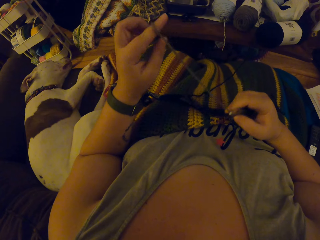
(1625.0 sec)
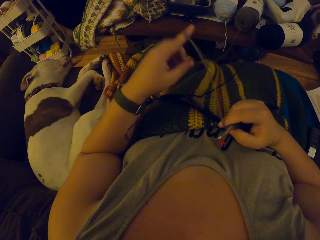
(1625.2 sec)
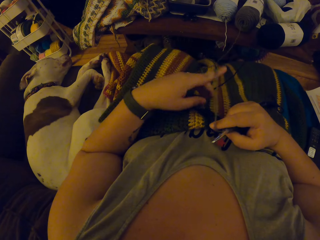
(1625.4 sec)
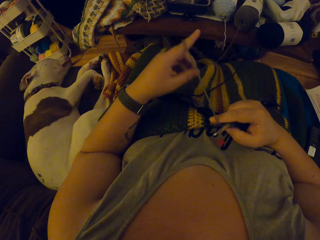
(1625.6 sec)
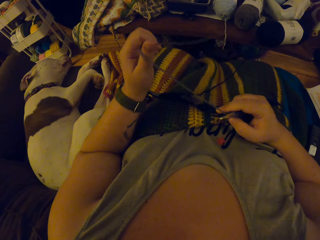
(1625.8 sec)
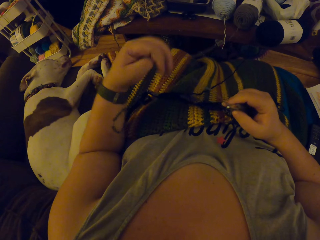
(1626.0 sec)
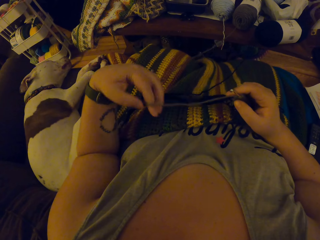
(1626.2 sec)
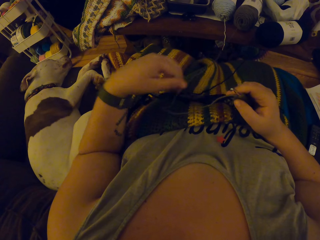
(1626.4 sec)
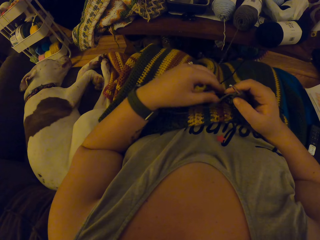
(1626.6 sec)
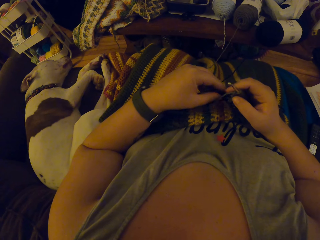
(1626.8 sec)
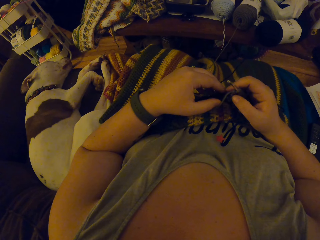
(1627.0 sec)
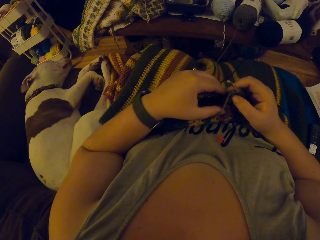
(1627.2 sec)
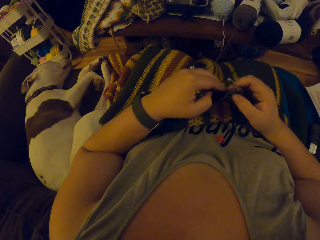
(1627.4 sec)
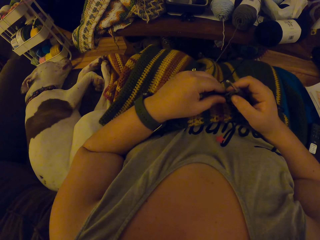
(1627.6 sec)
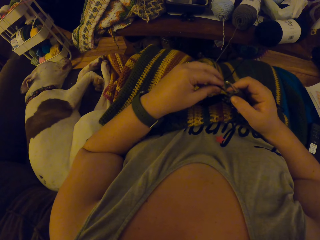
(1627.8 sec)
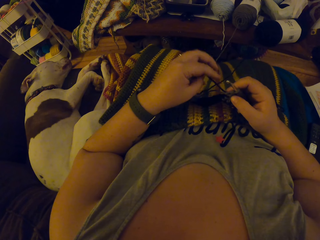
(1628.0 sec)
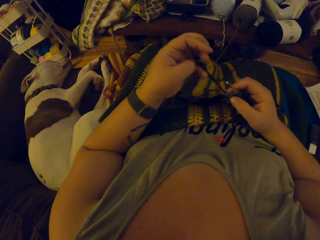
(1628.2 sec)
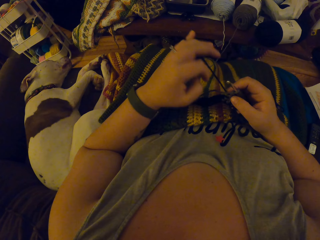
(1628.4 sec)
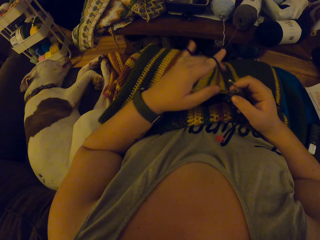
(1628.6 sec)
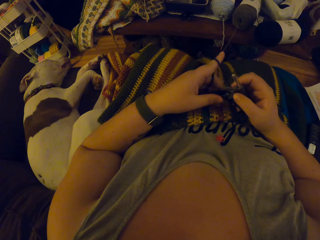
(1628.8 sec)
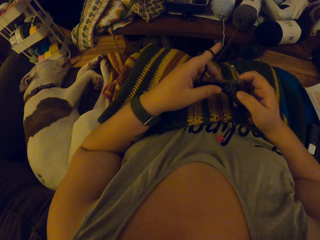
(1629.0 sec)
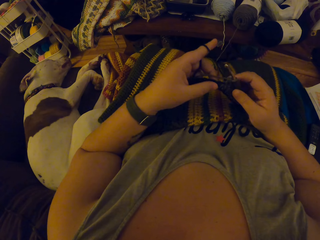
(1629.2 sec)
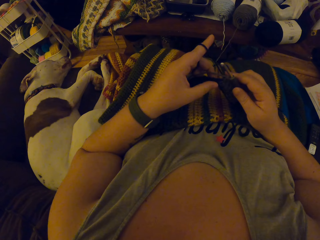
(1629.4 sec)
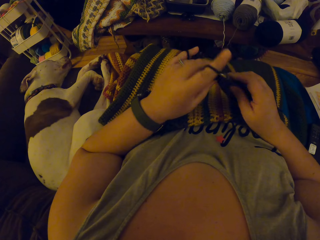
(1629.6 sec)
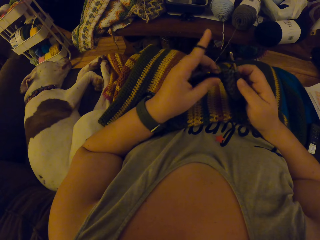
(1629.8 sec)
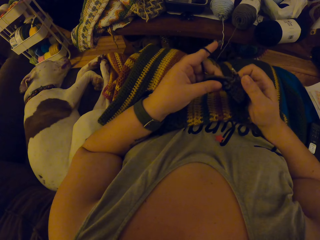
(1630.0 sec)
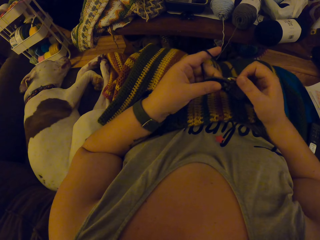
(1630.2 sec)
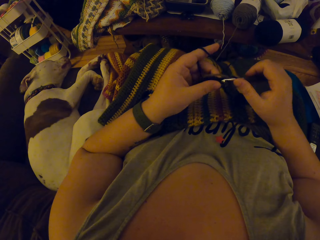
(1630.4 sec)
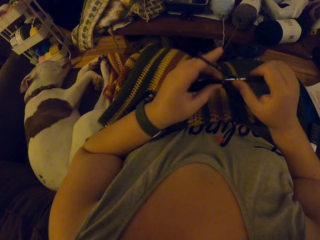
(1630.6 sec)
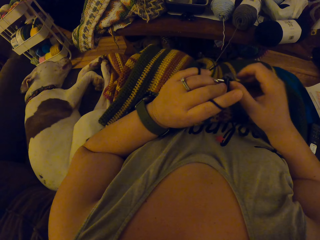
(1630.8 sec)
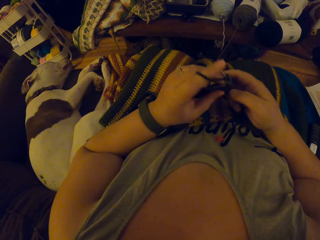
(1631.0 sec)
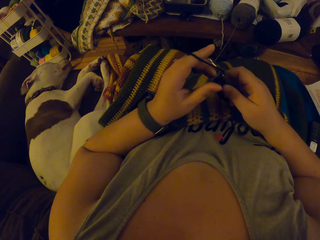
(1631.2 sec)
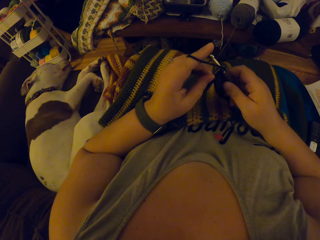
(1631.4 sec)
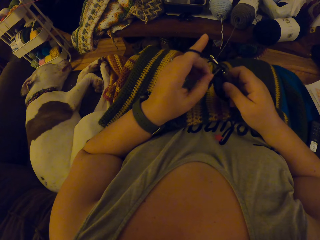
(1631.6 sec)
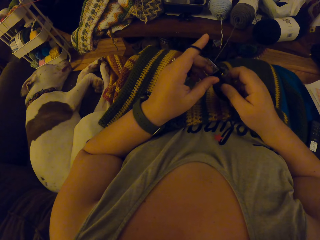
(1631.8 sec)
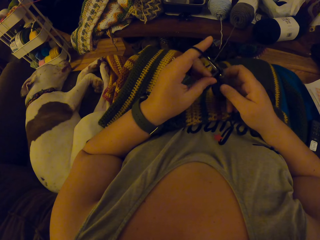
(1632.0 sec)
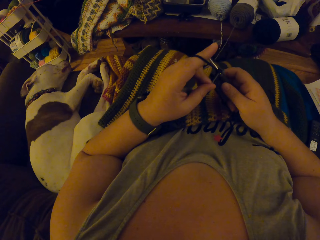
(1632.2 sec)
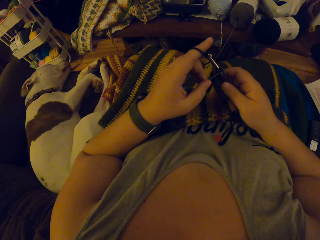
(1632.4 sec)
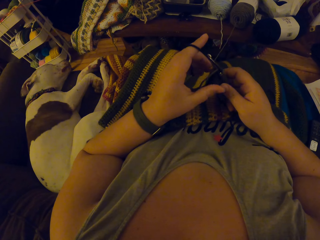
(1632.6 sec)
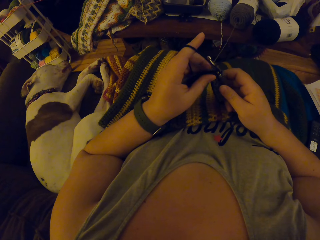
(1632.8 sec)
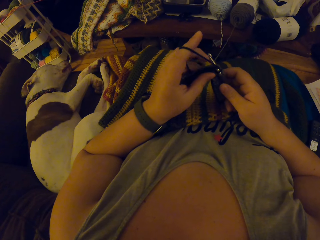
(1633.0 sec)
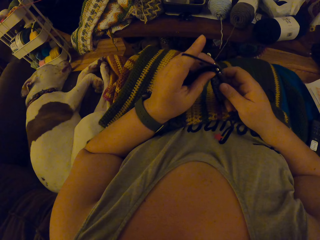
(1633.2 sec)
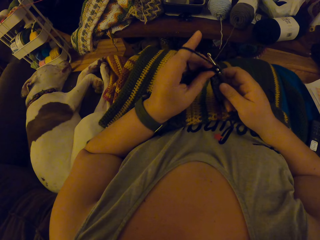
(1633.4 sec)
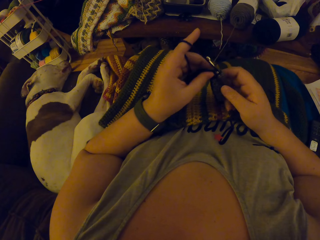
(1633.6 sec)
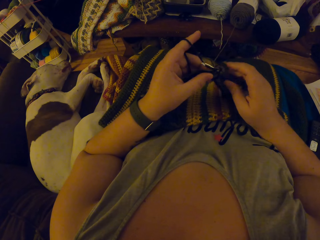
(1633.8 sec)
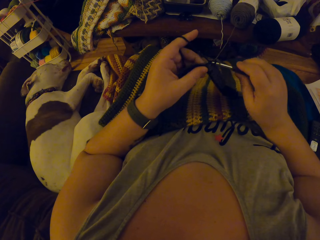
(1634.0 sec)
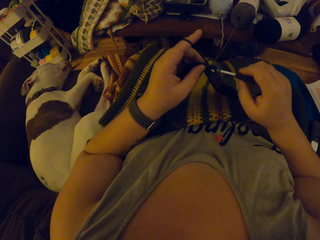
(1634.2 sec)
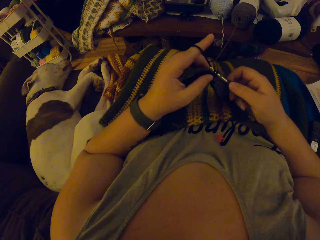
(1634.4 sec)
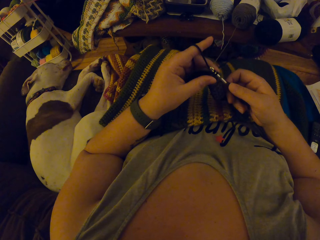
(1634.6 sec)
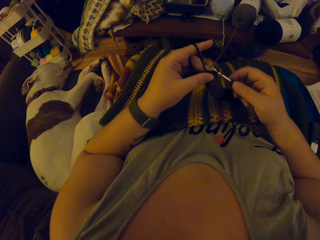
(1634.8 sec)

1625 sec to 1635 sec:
The camera wearer knits the fabric.

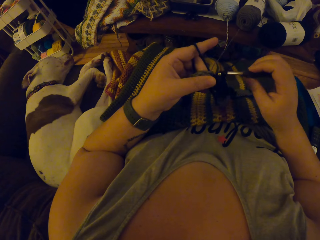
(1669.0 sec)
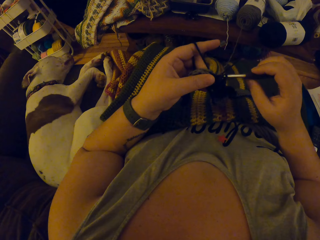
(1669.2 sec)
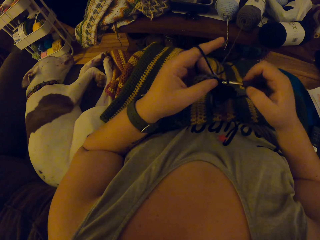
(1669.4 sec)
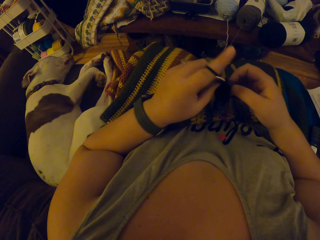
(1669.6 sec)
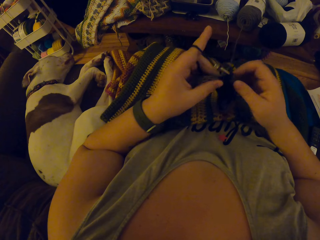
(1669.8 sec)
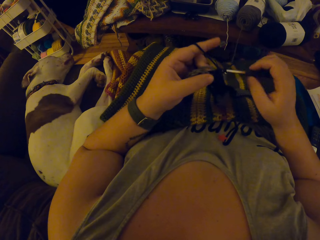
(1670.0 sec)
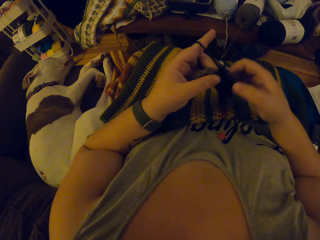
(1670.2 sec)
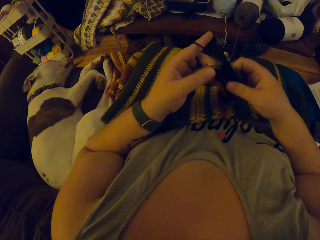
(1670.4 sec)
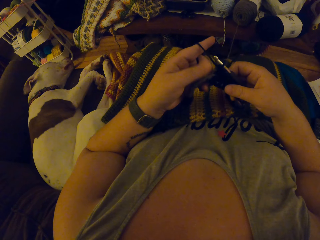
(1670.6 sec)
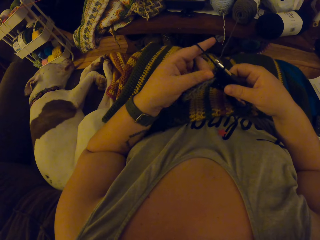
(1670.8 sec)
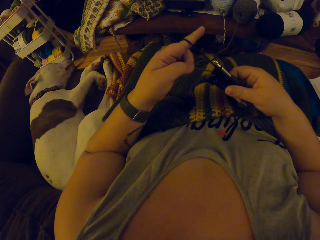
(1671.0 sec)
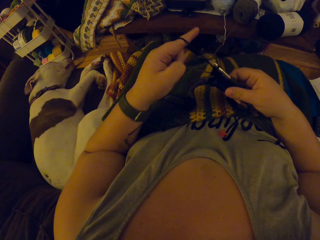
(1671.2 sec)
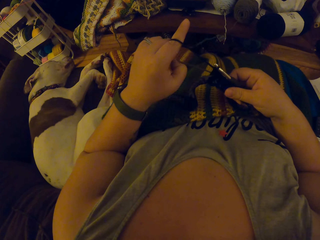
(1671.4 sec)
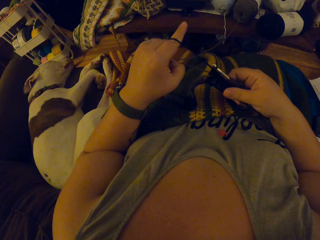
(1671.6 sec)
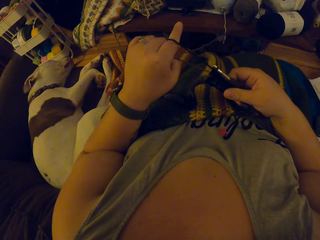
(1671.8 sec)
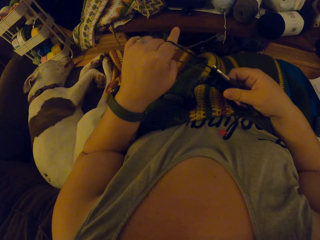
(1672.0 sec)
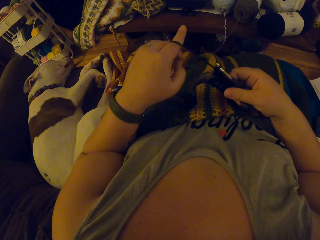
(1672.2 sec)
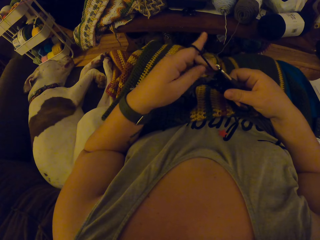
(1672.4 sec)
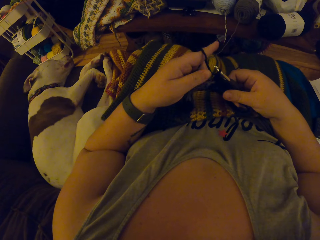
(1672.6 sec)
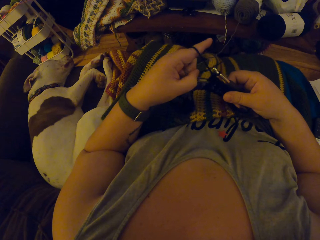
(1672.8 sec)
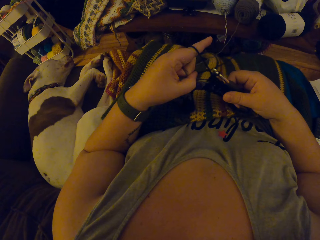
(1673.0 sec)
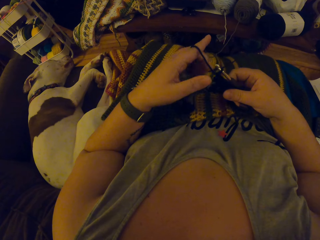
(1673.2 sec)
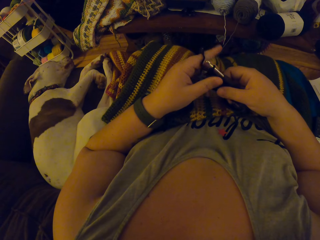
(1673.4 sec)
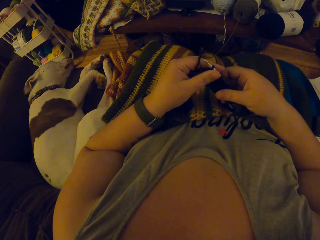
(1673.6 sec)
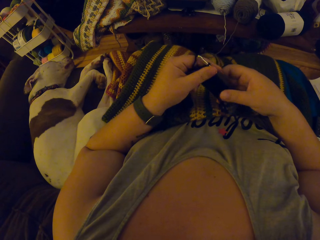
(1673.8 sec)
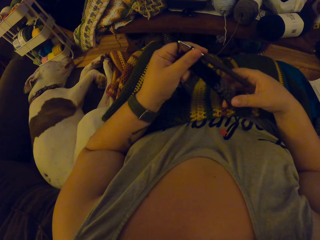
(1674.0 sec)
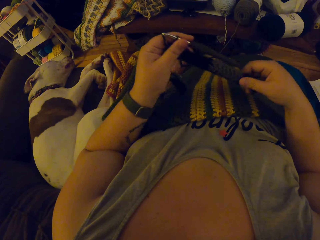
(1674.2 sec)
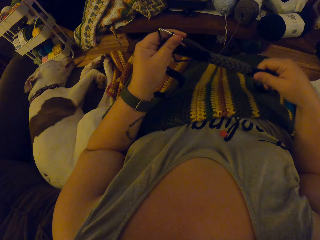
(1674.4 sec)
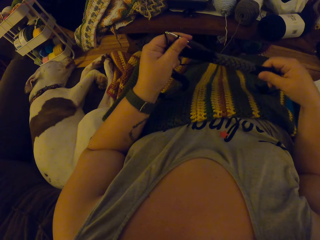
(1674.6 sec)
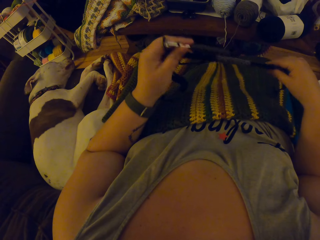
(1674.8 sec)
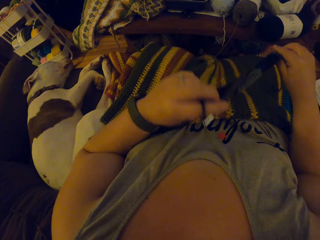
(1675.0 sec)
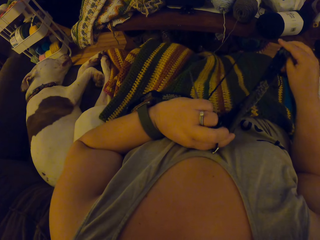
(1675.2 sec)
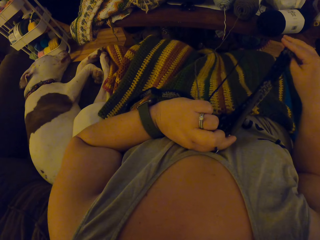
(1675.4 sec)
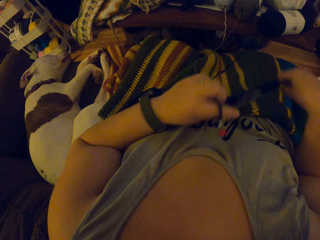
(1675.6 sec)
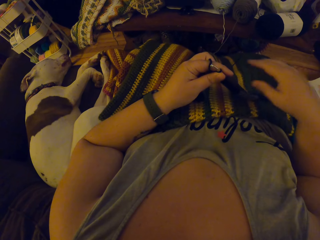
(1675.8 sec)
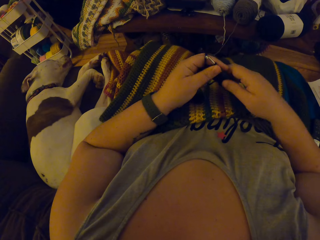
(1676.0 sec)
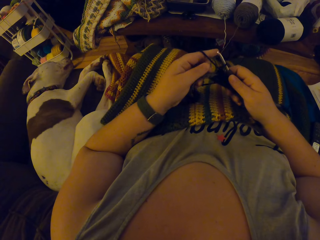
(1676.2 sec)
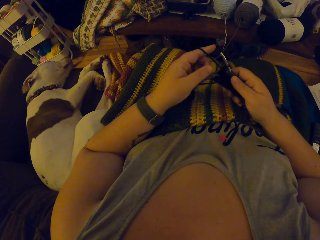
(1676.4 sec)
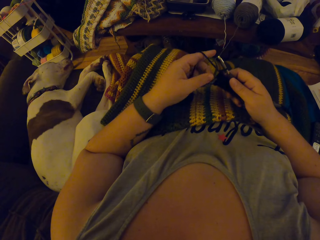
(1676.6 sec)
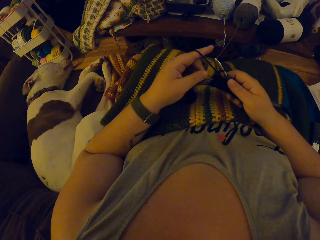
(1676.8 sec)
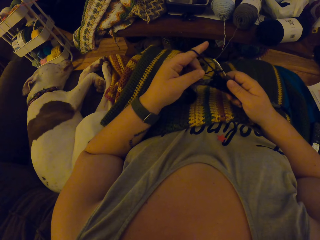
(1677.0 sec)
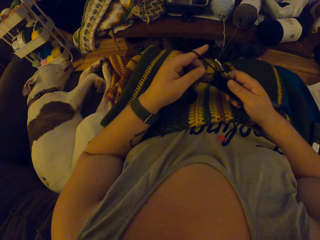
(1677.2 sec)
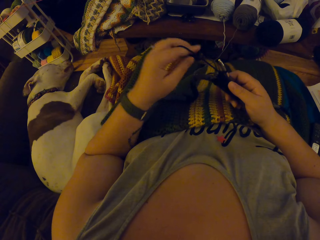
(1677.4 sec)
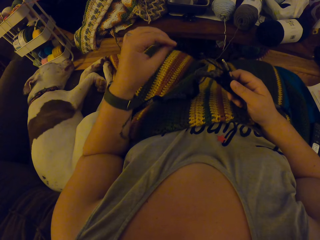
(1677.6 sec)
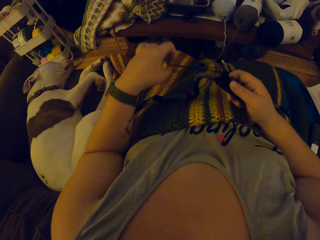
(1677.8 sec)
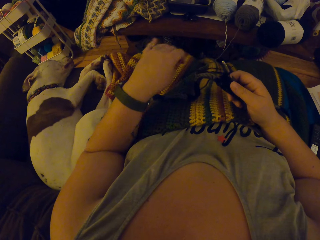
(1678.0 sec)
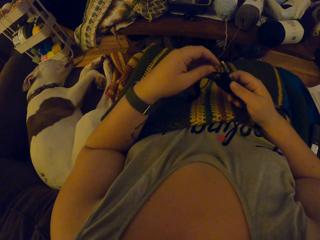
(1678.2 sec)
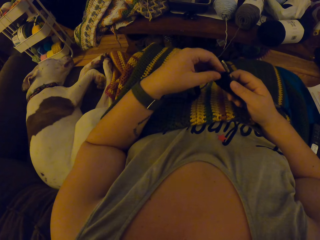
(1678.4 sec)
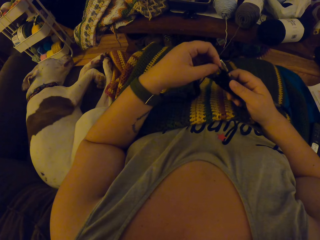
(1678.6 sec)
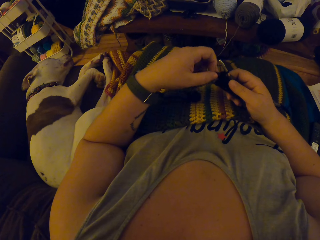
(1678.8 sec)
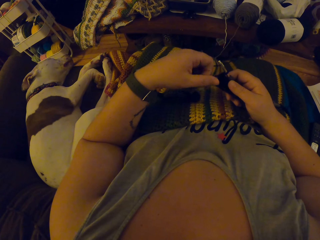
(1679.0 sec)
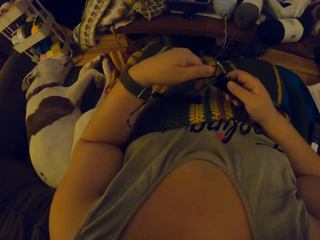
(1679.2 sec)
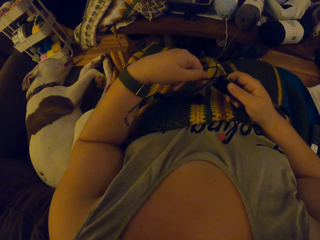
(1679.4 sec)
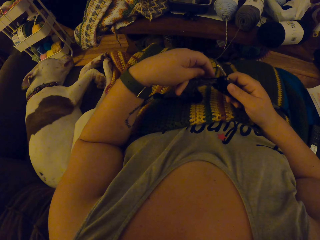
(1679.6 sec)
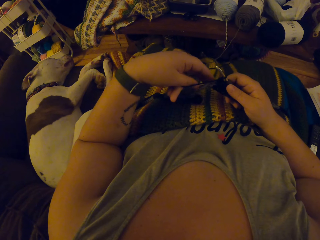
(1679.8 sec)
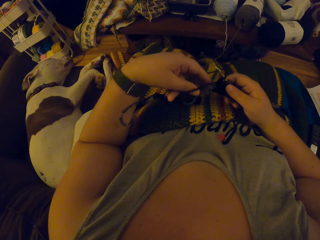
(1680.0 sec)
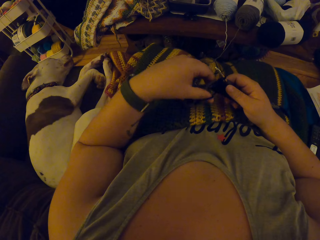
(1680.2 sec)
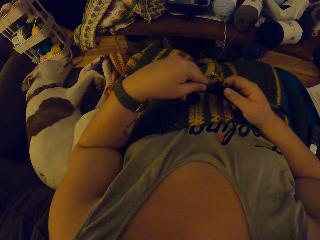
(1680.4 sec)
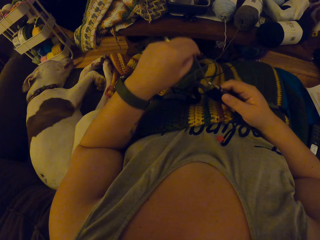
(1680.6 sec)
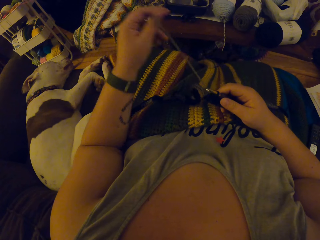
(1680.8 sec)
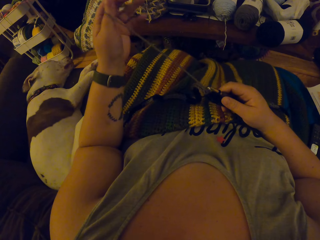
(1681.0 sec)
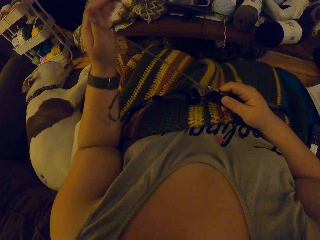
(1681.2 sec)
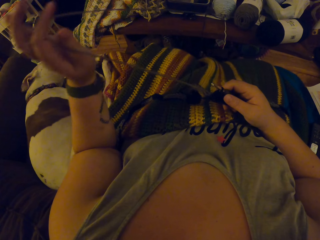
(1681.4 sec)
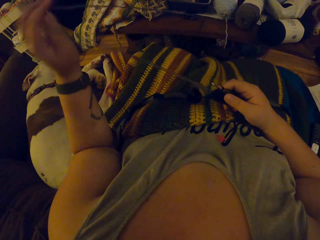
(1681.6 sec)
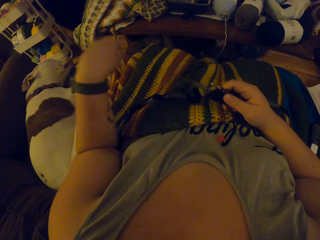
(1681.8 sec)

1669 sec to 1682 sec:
The camera wearer stops knitting the fabric. They adjust the yarn. They adjust the placement of the fabric. They adjust the yarn.
